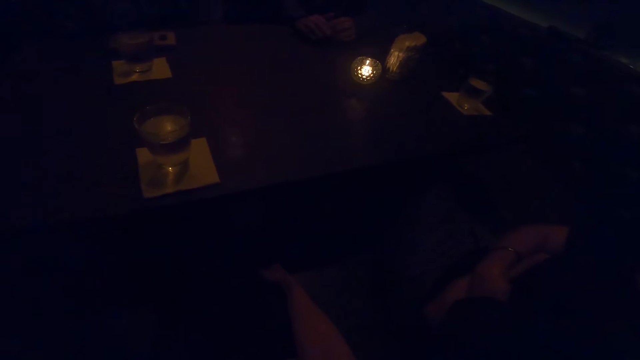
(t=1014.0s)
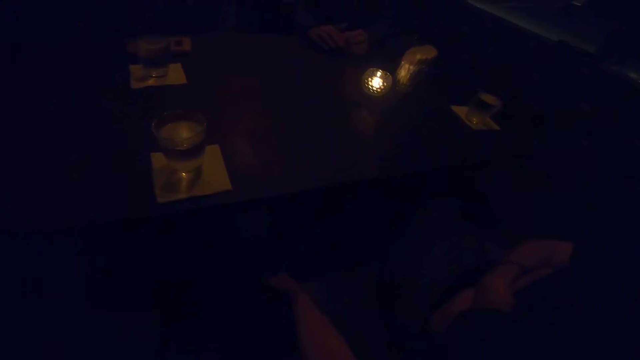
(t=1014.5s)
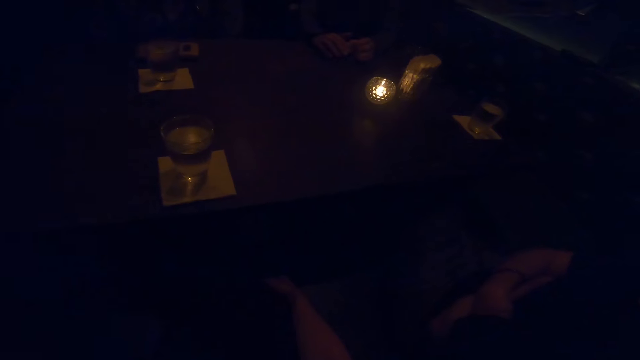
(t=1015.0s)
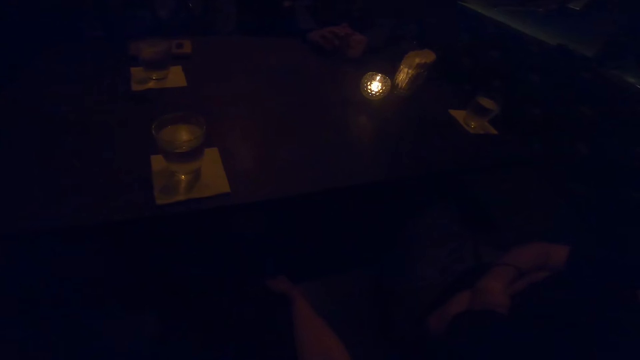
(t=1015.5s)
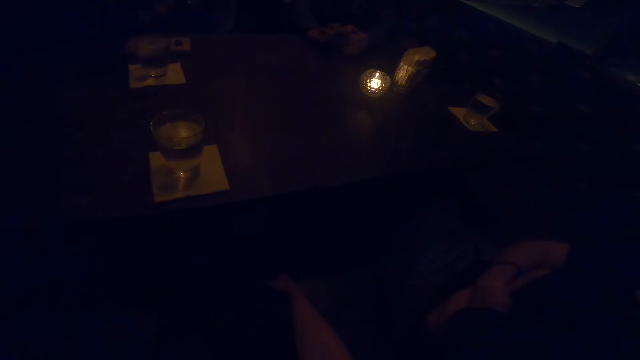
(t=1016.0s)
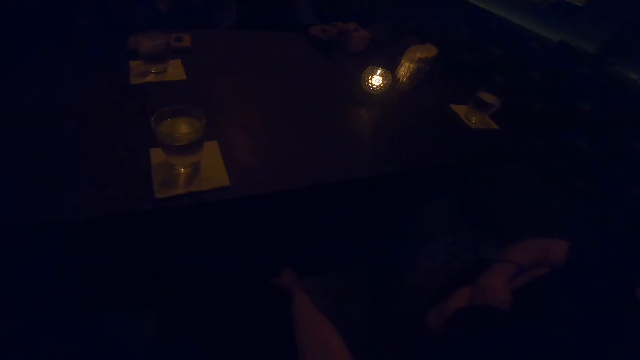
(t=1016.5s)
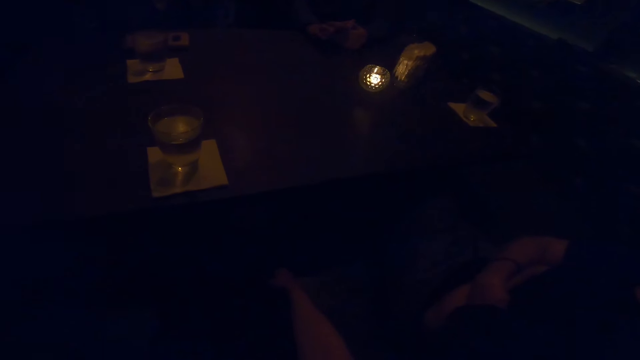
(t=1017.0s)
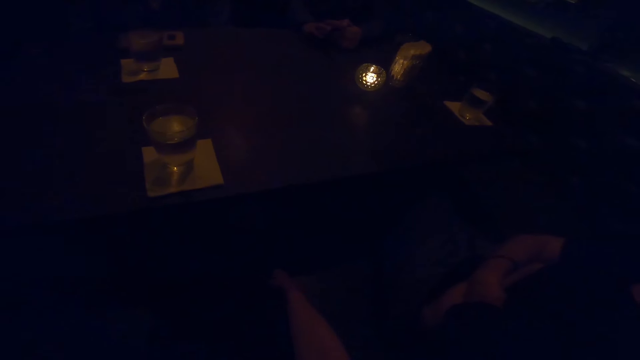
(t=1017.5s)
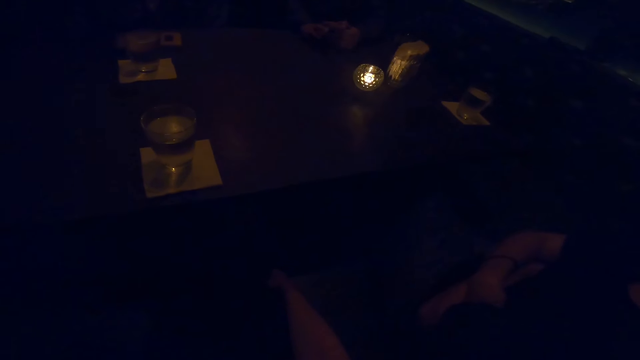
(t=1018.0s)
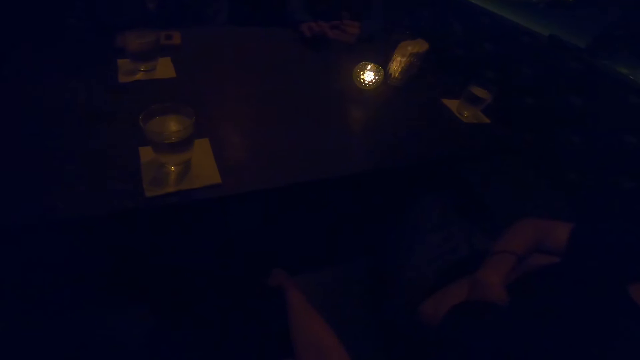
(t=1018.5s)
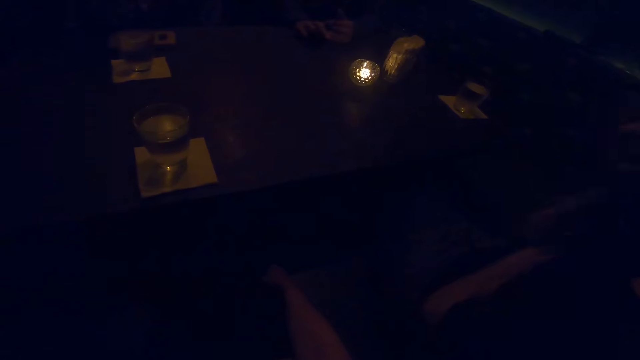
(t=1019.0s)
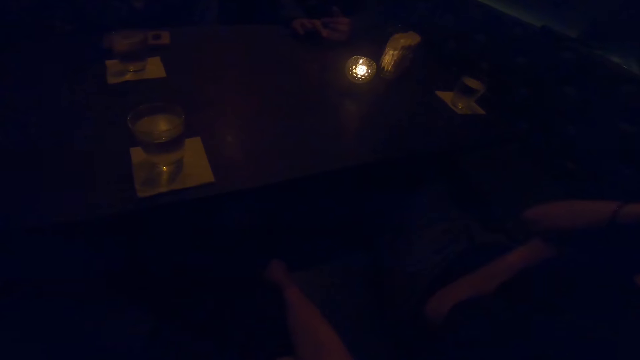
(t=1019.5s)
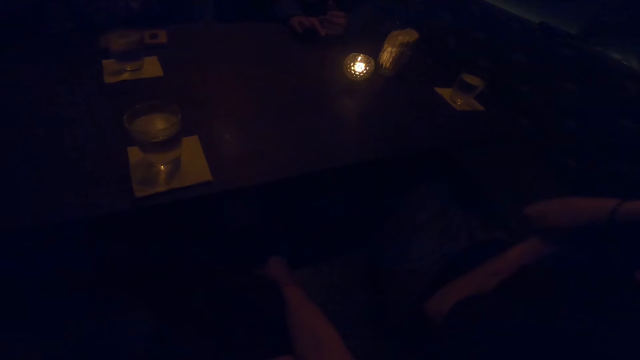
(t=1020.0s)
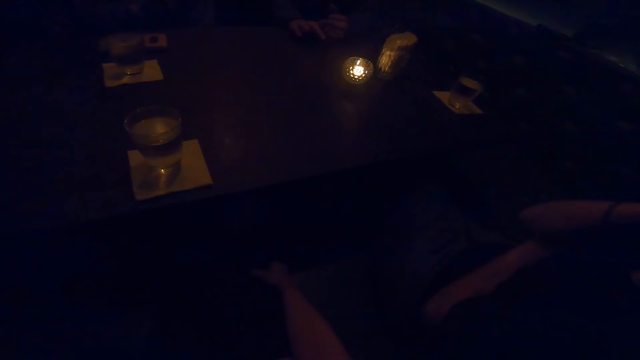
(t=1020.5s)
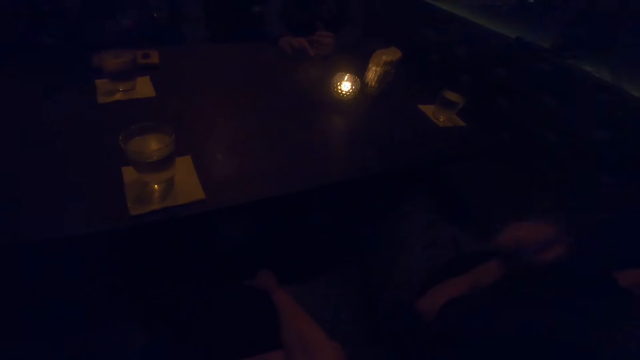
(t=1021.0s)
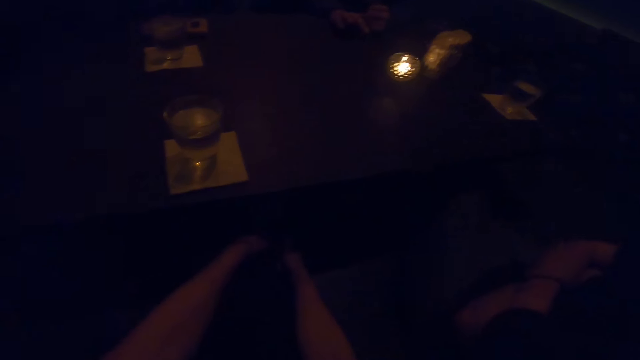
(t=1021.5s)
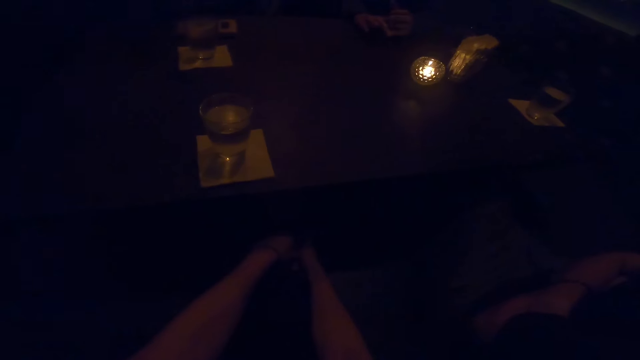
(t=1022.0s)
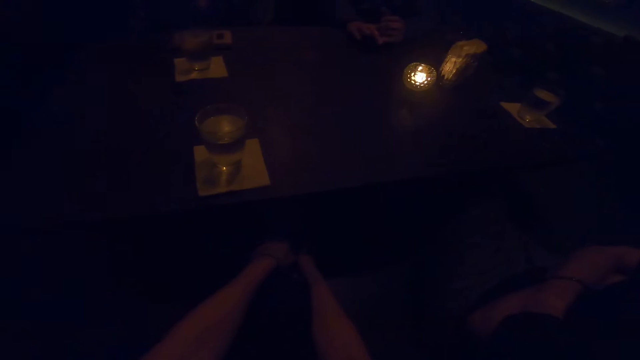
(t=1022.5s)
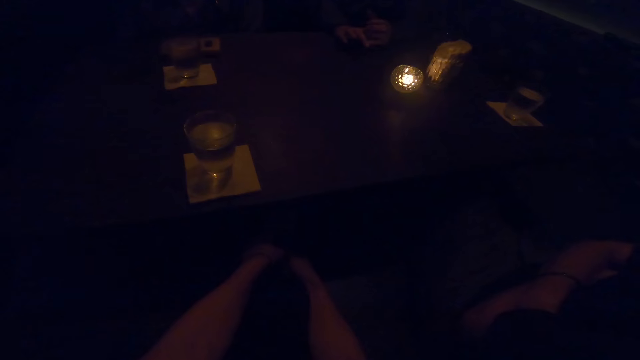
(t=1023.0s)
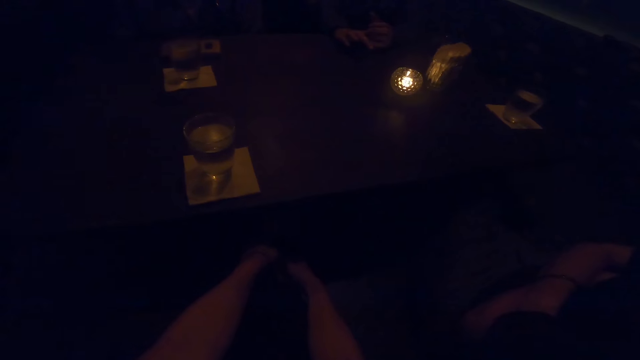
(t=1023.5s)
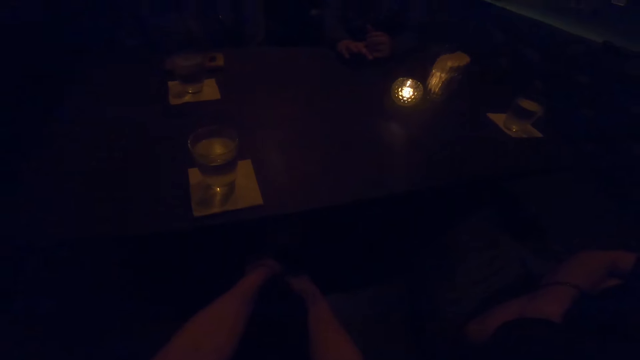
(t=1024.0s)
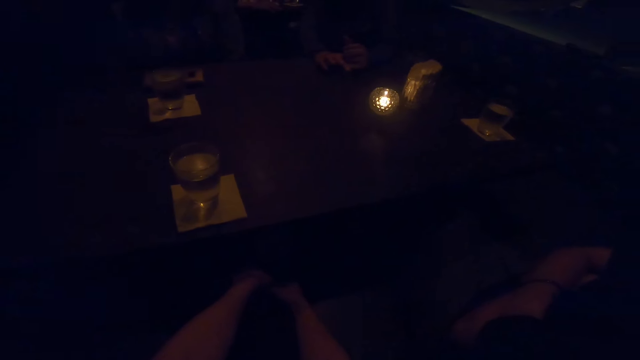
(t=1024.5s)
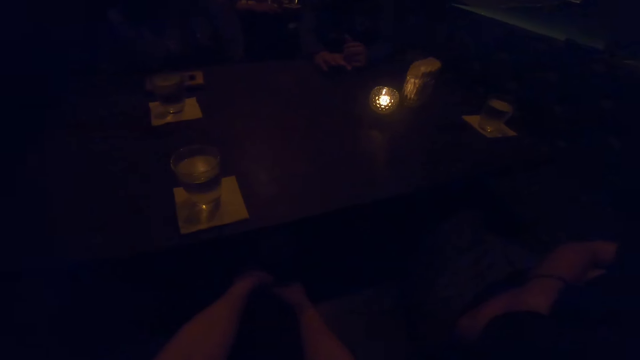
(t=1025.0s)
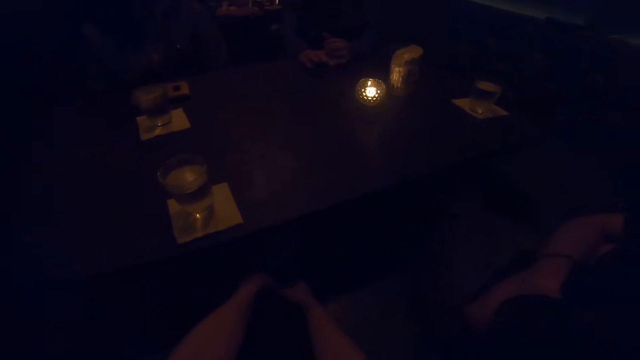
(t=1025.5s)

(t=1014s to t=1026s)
The camera wearer moves a hand. A person moves a hand. The camera wearer moves their hands under the table.

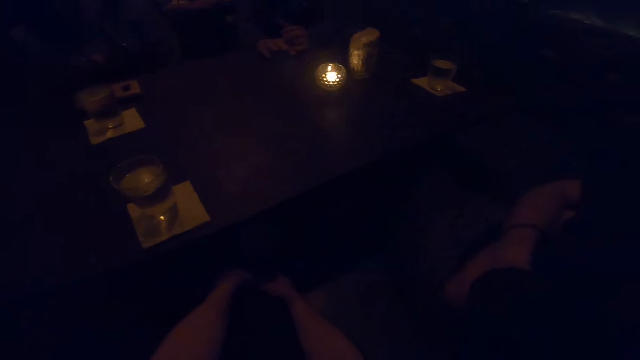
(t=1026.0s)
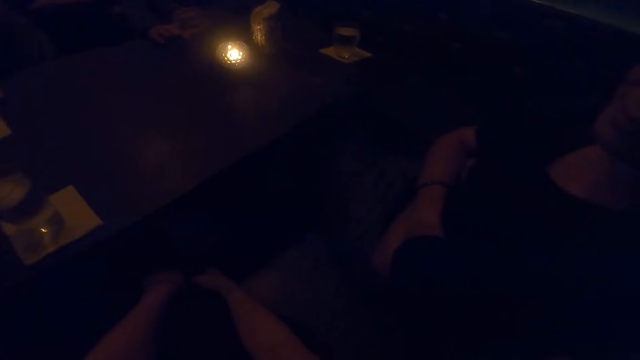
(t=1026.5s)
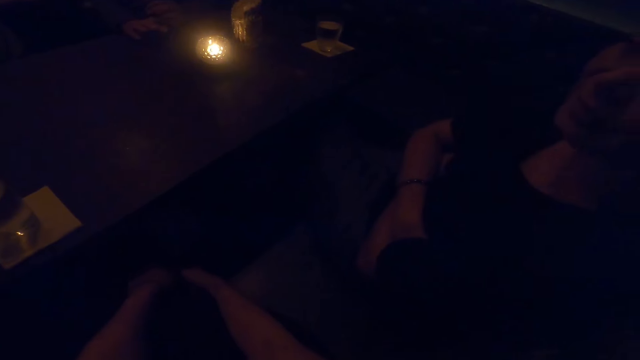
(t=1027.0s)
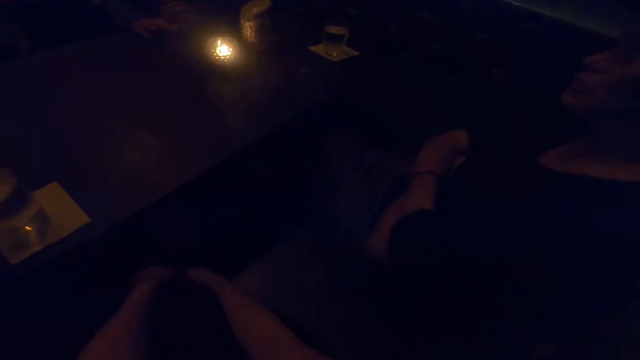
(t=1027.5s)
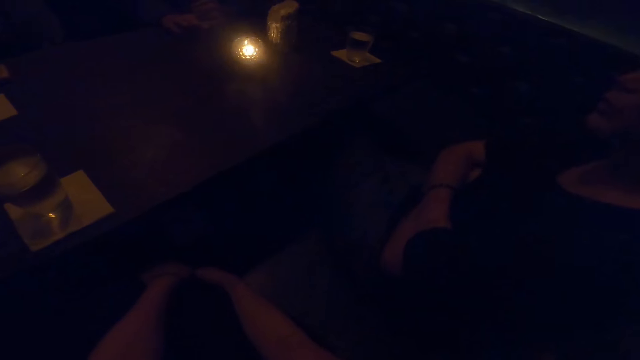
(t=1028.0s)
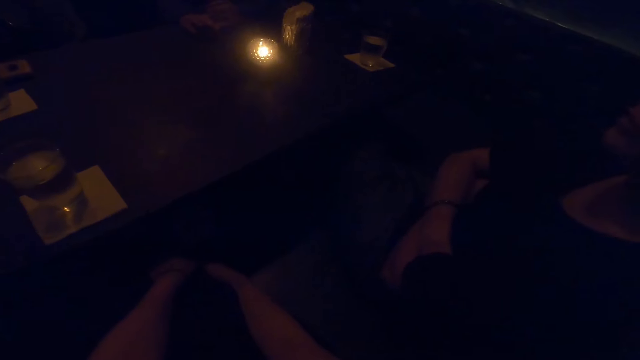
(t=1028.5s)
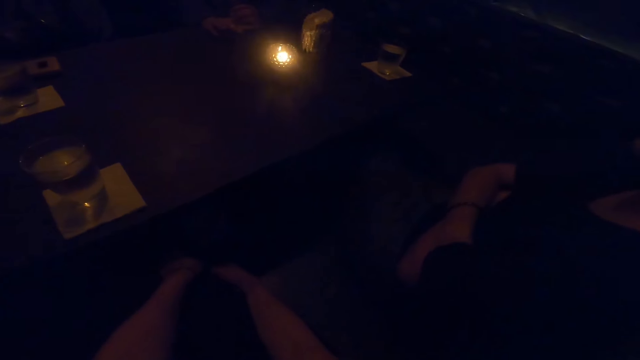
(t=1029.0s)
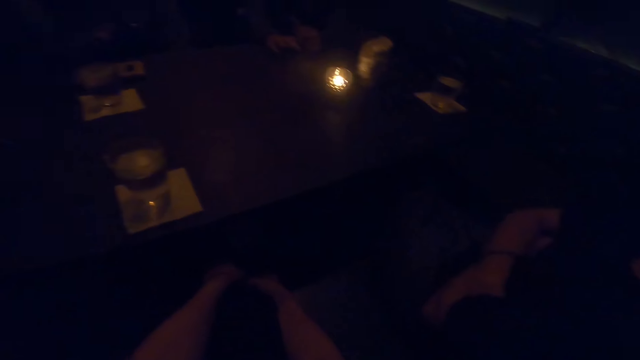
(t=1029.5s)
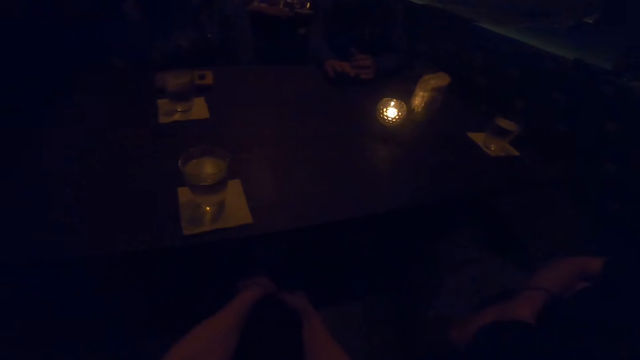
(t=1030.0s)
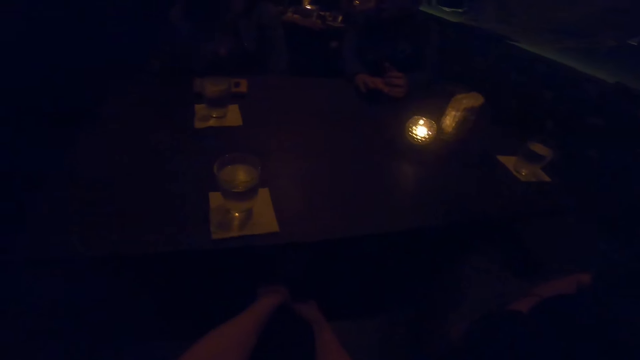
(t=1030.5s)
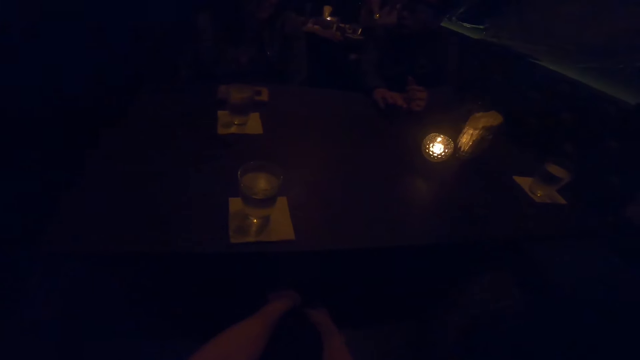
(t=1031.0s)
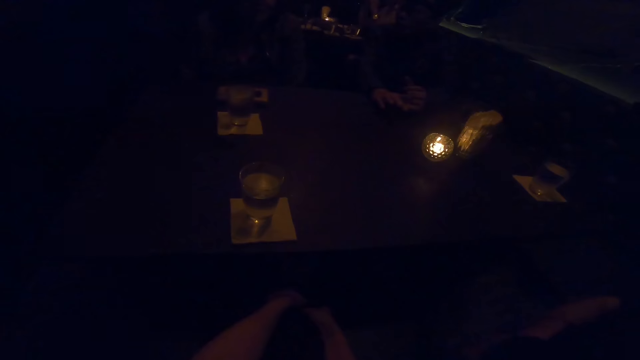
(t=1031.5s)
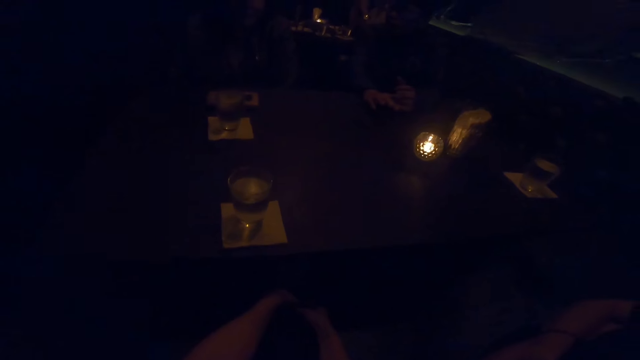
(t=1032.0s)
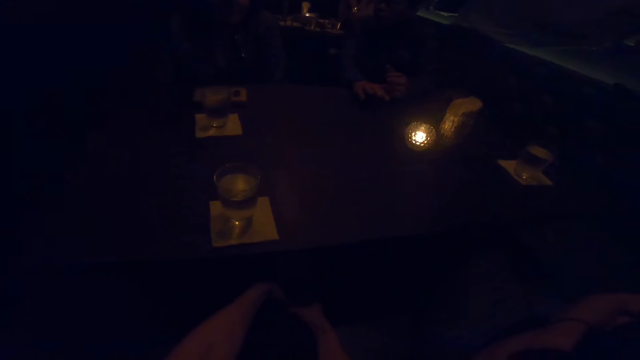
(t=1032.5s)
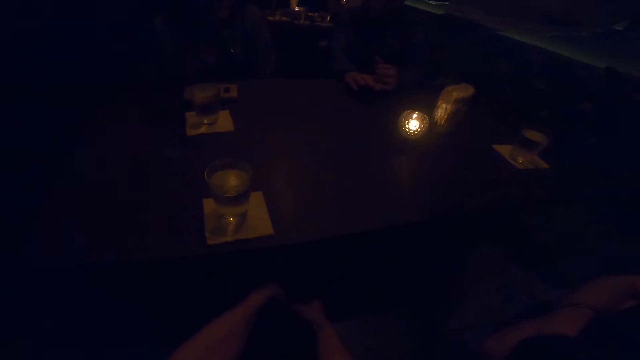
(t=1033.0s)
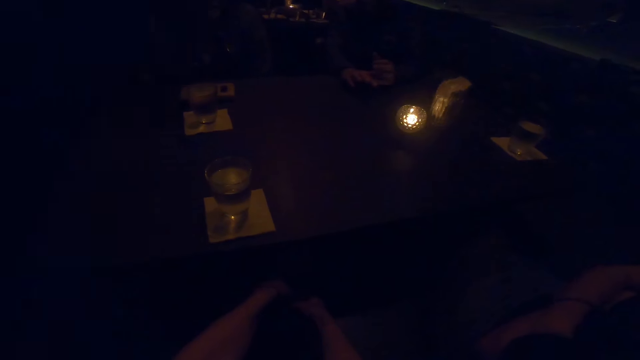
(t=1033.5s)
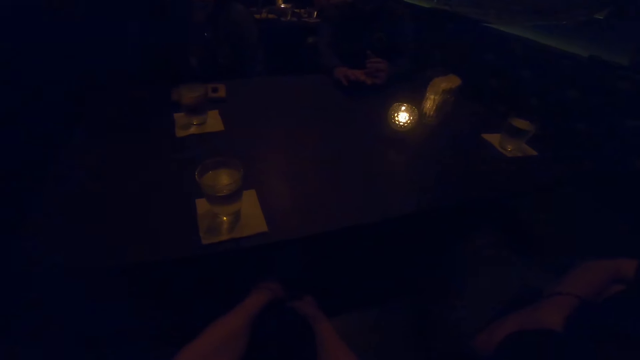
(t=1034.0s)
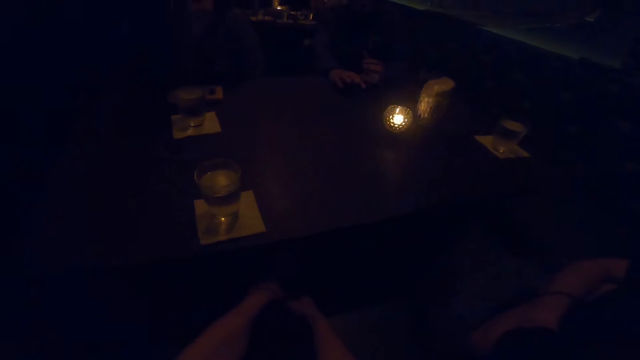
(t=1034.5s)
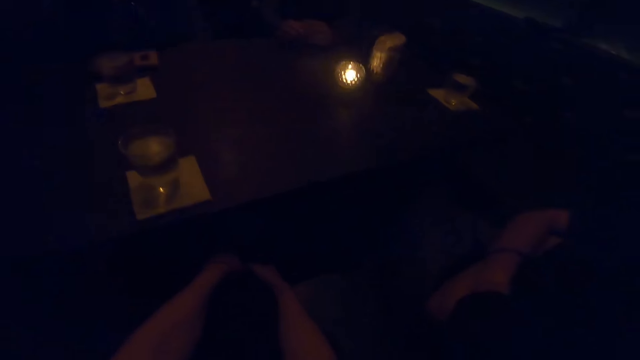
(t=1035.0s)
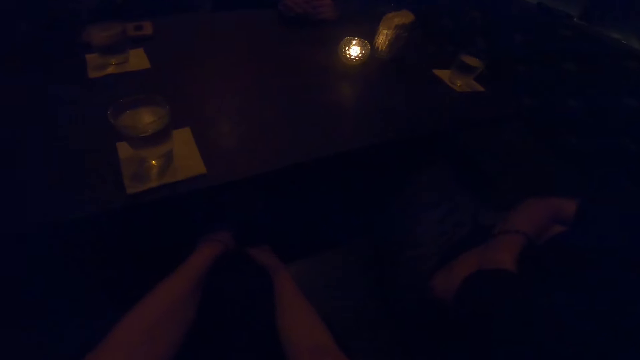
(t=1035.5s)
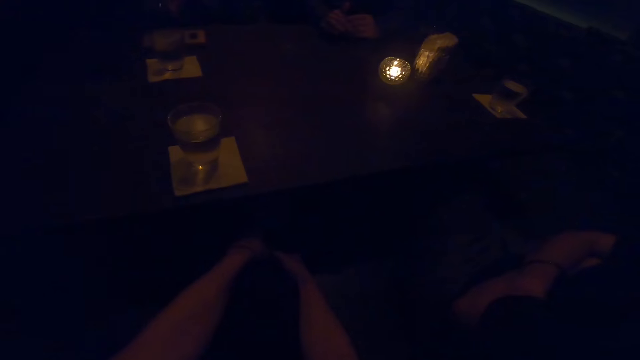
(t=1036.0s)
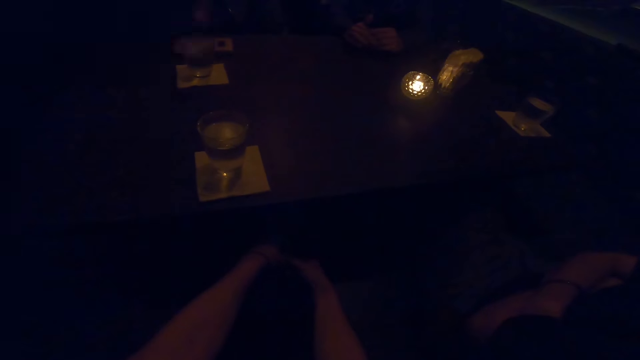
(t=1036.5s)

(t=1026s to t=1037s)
A person talks to the camera wearer. The camera wearer looks at another person and a third person.
